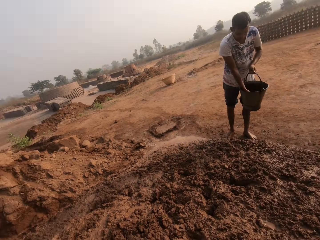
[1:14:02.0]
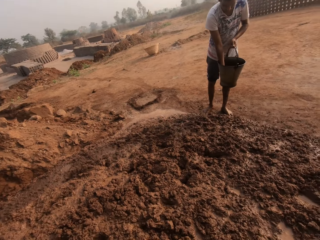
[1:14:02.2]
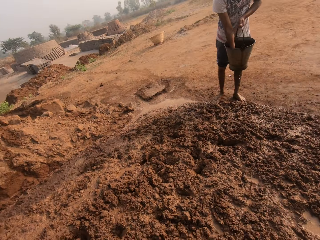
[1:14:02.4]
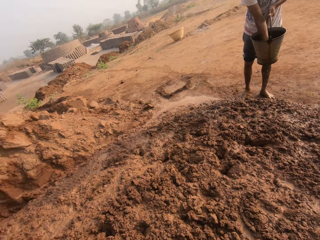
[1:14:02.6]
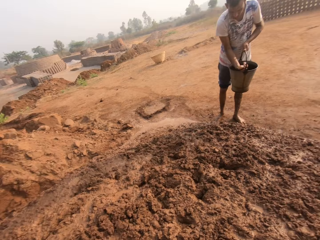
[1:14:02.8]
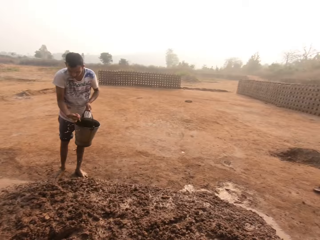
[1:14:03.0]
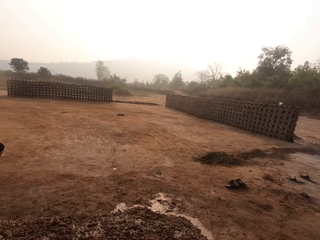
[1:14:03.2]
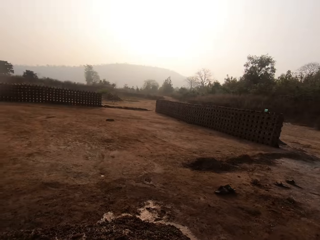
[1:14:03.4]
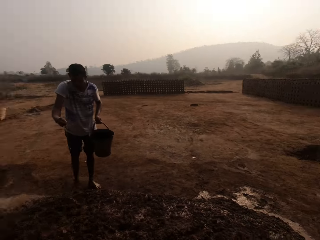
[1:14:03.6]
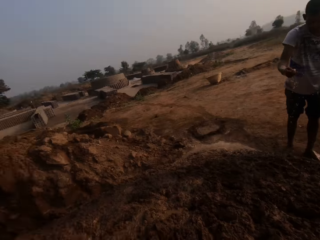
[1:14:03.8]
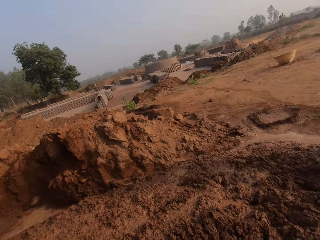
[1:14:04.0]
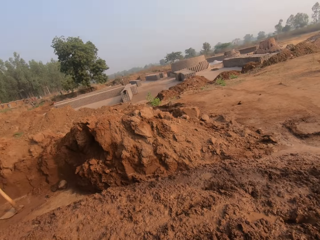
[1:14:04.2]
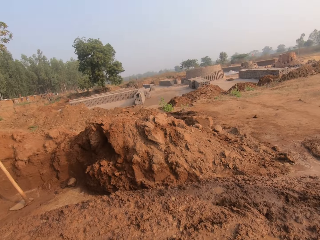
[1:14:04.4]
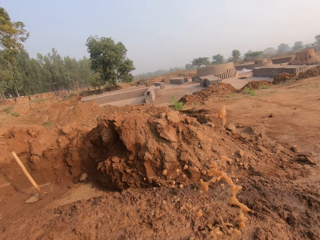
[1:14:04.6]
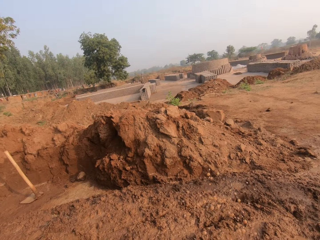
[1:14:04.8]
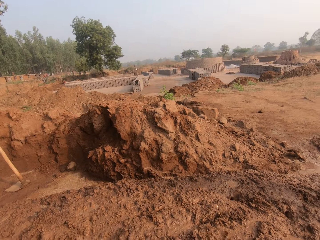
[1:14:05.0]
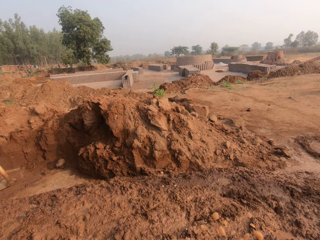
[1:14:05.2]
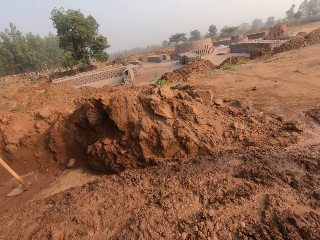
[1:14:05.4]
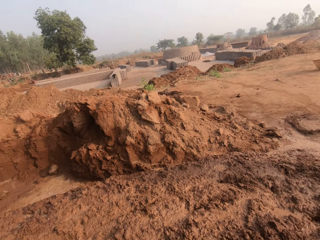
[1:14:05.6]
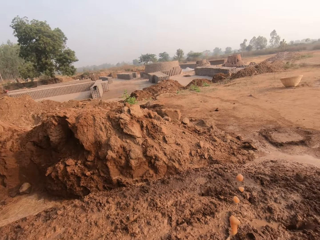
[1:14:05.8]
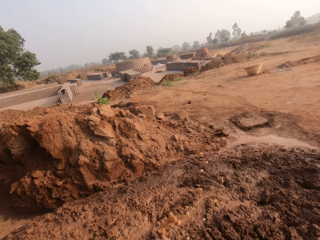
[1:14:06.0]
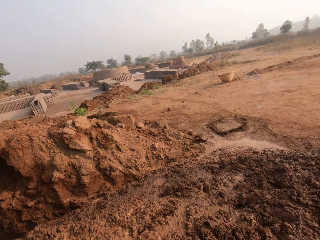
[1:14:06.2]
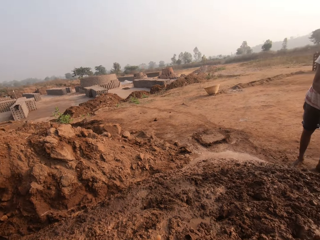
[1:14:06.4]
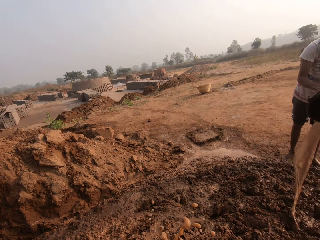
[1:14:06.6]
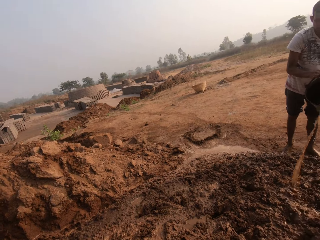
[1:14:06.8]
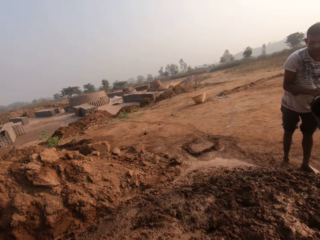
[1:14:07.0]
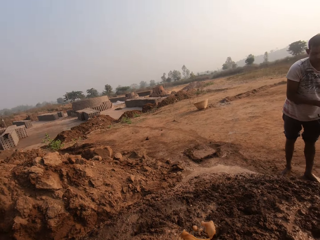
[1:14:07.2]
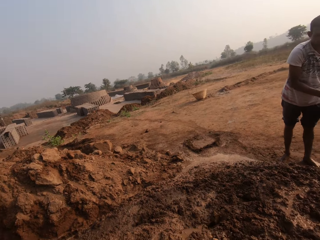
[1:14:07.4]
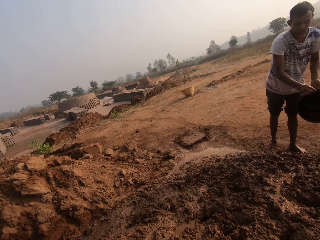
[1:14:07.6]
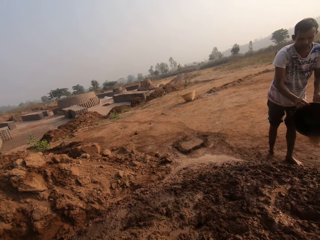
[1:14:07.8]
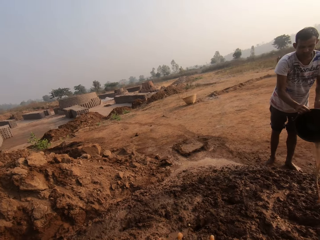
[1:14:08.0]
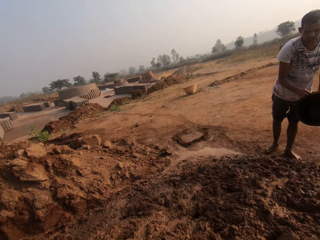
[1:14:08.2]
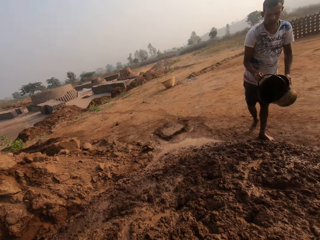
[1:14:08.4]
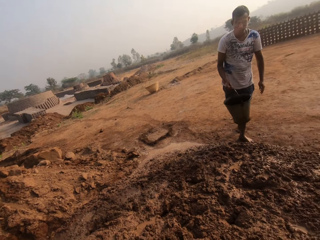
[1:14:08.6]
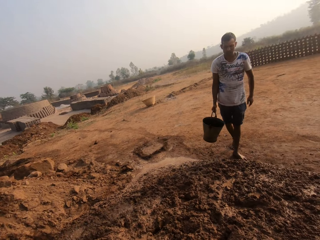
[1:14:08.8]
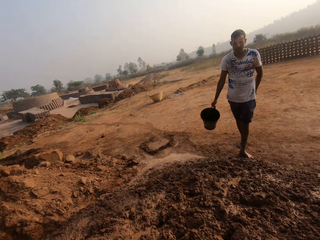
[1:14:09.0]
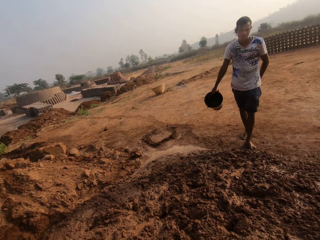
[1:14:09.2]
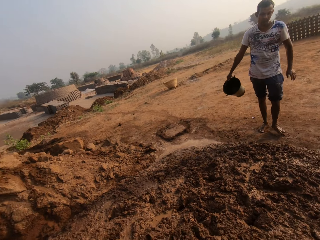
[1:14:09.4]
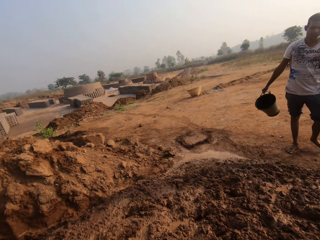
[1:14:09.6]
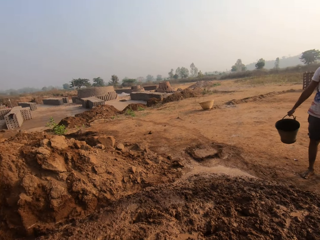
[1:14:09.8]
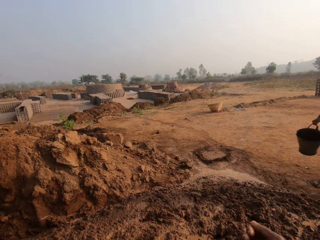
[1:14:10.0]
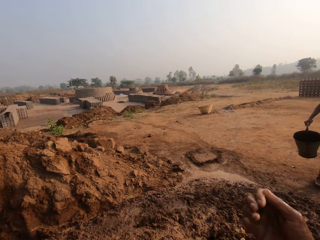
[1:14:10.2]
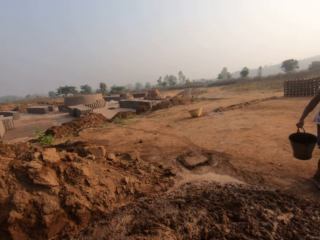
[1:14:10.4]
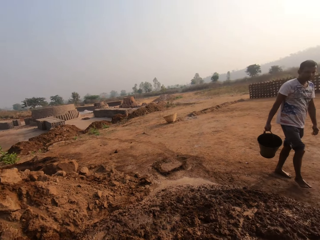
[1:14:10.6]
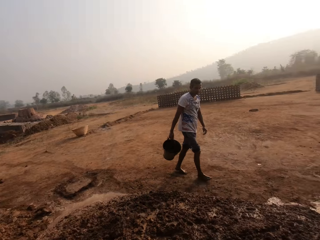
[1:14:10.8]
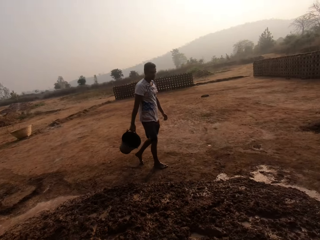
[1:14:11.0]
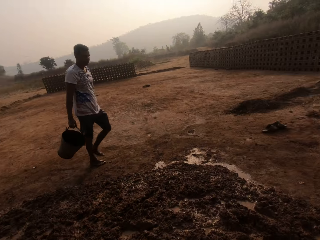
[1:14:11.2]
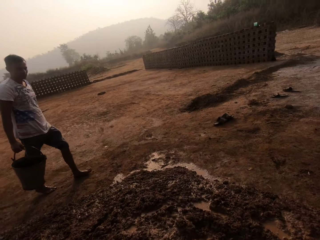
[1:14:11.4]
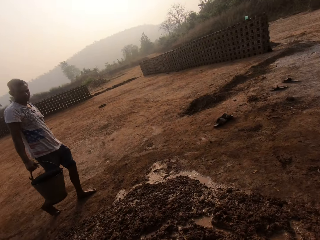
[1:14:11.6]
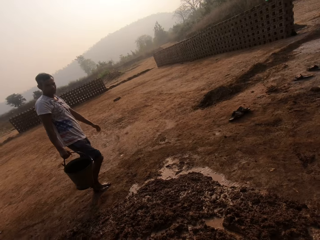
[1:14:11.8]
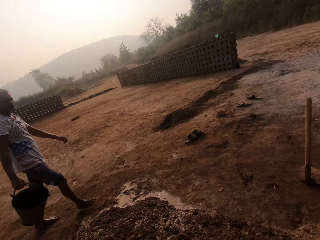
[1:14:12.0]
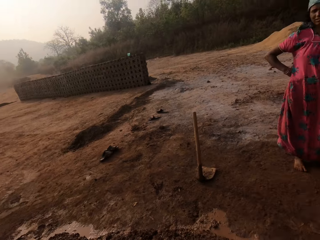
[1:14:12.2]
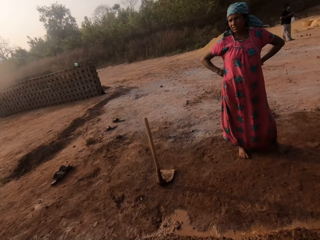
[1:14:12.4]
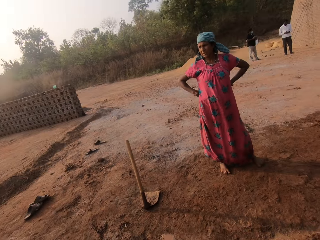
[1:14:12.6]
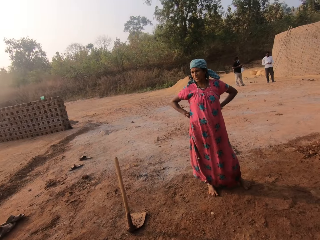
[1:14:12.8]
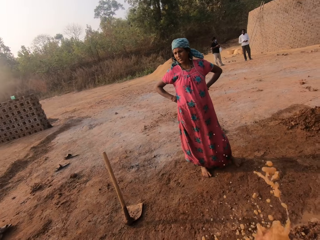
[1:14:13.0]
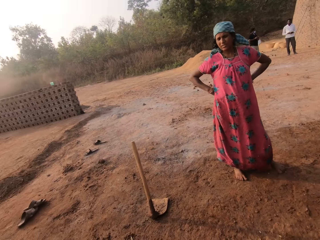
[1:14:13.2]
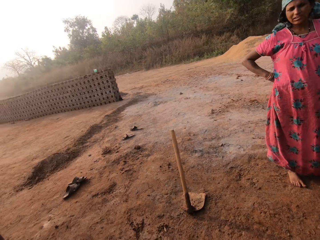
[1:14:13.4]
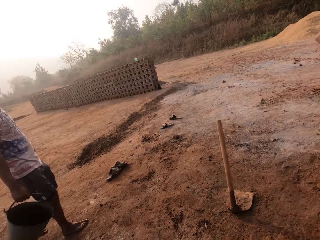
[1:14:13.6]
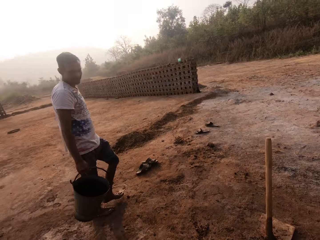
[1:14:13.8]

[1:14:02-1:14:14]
The camera wearer pours water out of the bucket in his left hand on a heap of soil with his right hand. He looks around.

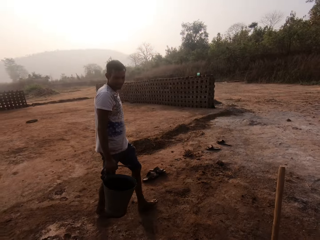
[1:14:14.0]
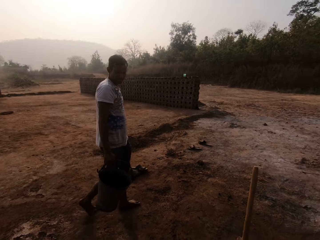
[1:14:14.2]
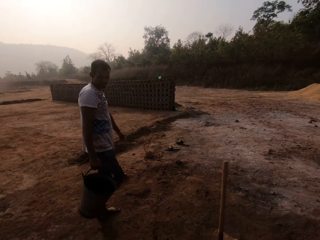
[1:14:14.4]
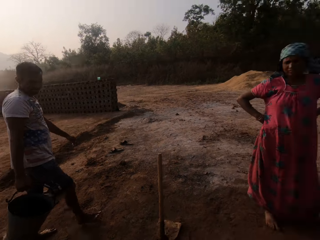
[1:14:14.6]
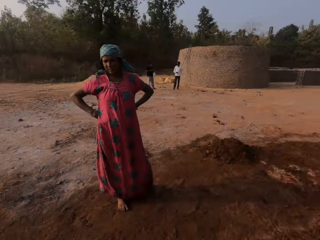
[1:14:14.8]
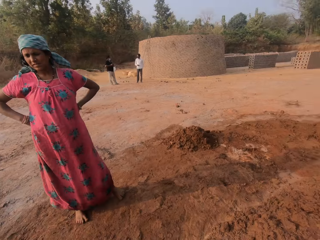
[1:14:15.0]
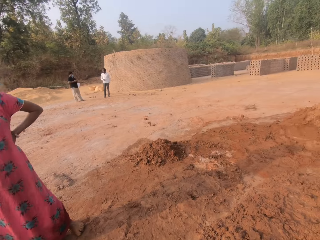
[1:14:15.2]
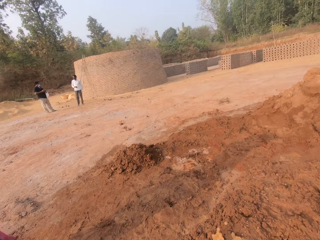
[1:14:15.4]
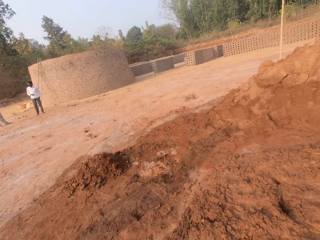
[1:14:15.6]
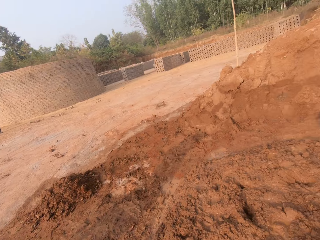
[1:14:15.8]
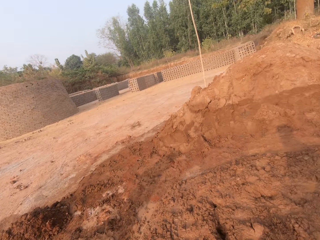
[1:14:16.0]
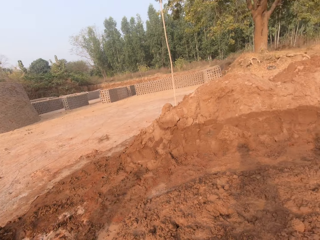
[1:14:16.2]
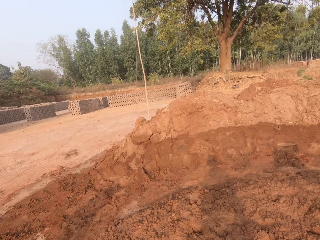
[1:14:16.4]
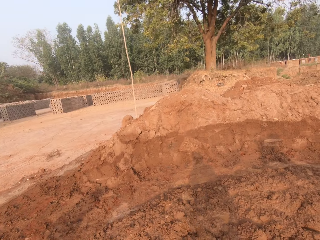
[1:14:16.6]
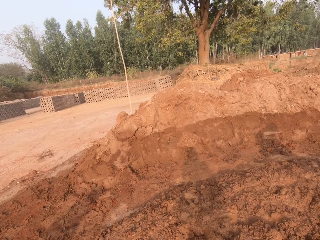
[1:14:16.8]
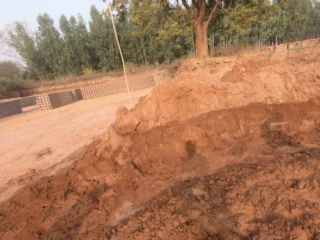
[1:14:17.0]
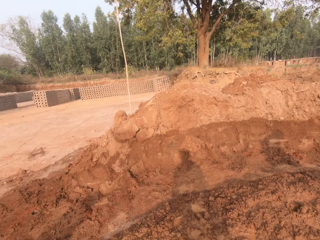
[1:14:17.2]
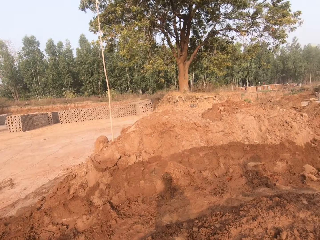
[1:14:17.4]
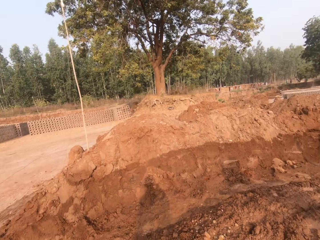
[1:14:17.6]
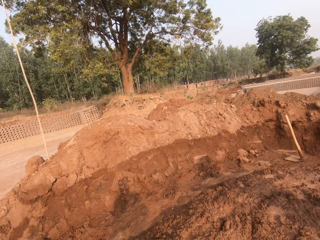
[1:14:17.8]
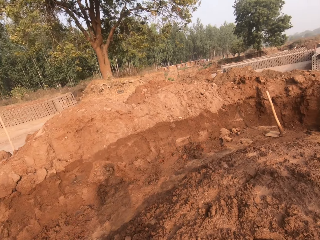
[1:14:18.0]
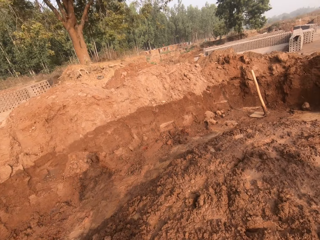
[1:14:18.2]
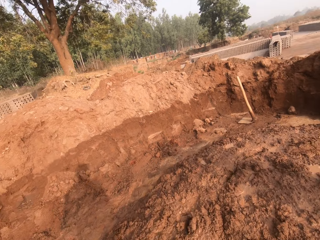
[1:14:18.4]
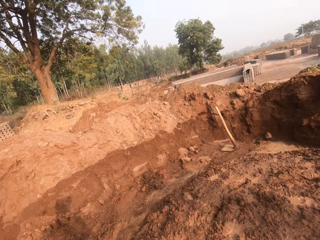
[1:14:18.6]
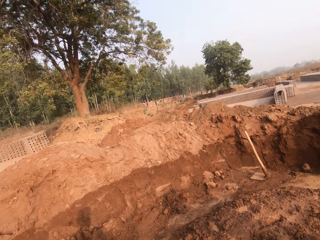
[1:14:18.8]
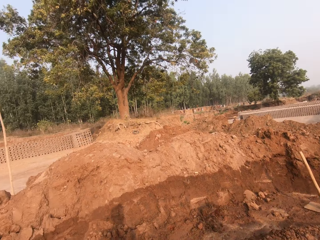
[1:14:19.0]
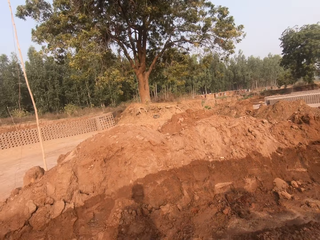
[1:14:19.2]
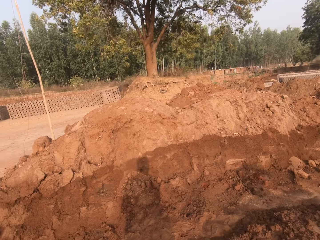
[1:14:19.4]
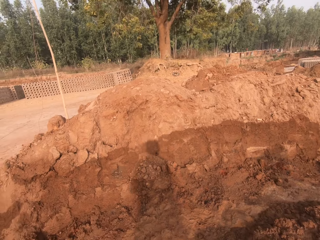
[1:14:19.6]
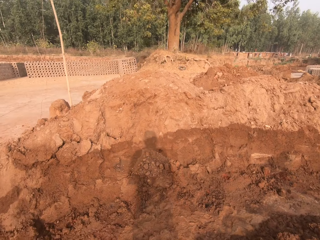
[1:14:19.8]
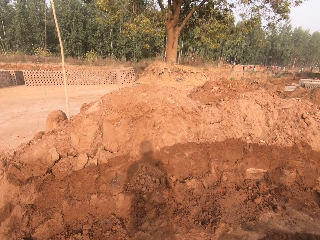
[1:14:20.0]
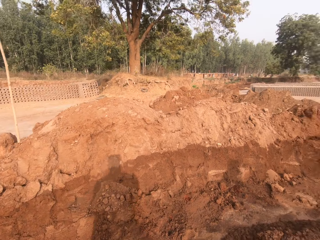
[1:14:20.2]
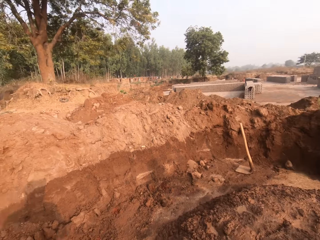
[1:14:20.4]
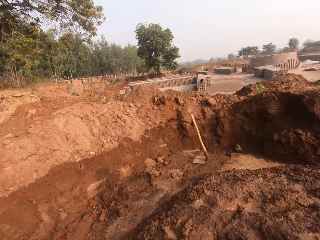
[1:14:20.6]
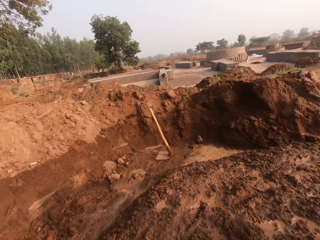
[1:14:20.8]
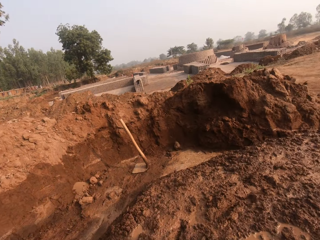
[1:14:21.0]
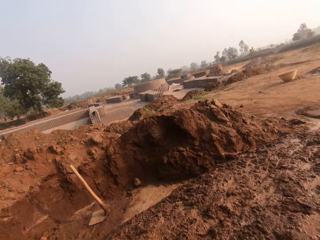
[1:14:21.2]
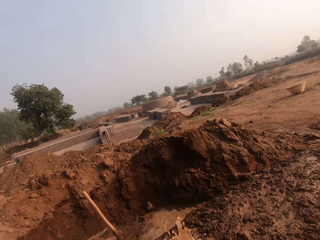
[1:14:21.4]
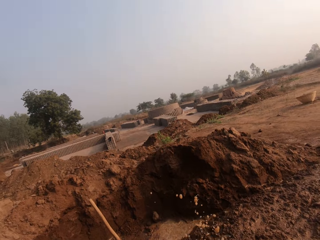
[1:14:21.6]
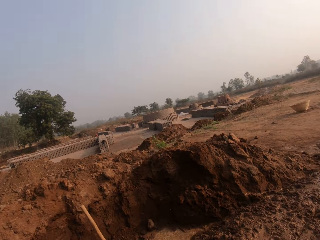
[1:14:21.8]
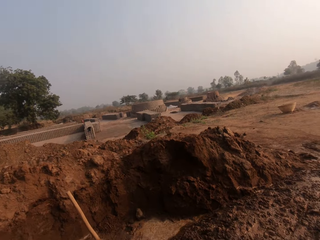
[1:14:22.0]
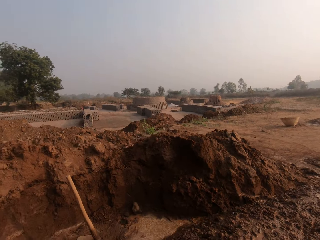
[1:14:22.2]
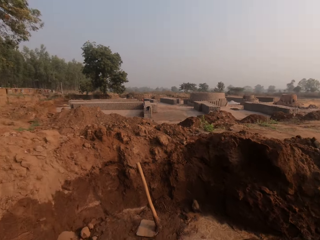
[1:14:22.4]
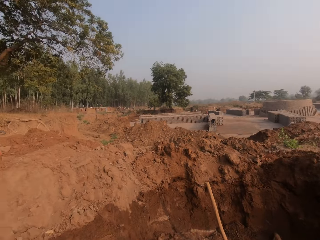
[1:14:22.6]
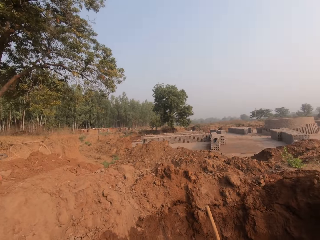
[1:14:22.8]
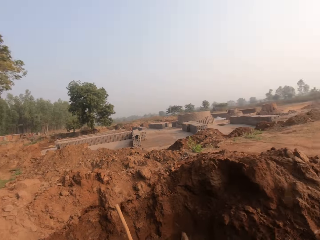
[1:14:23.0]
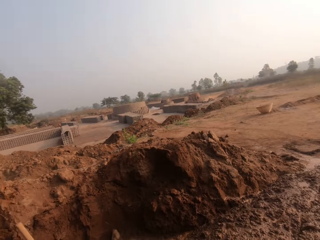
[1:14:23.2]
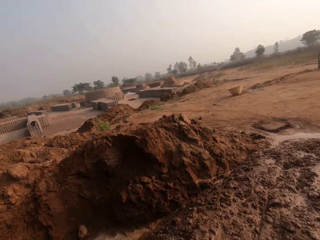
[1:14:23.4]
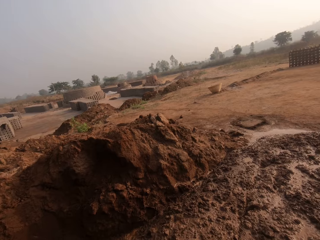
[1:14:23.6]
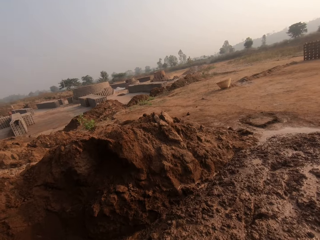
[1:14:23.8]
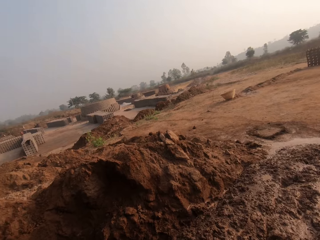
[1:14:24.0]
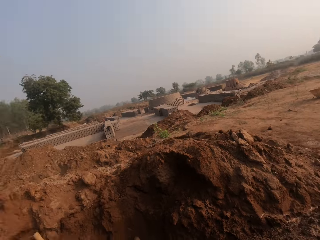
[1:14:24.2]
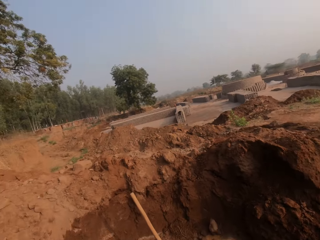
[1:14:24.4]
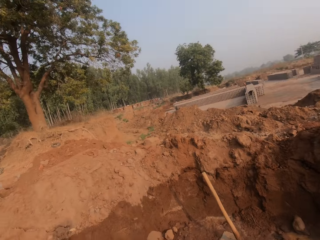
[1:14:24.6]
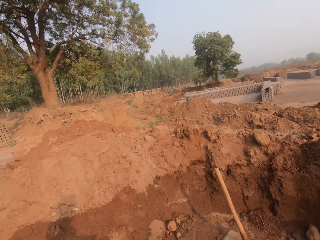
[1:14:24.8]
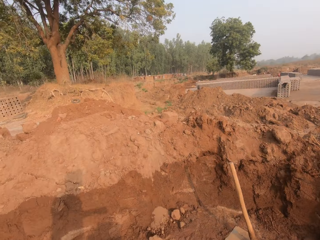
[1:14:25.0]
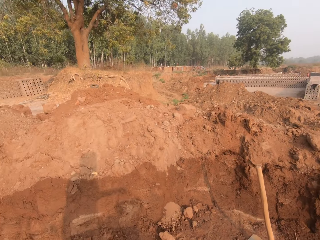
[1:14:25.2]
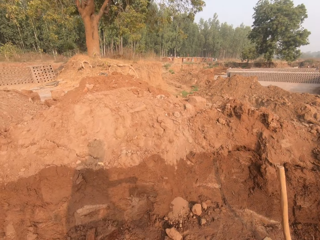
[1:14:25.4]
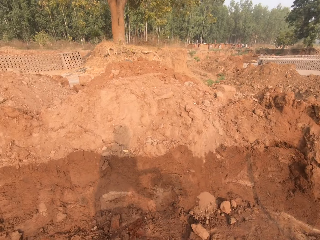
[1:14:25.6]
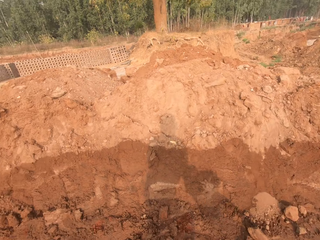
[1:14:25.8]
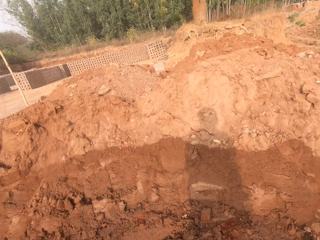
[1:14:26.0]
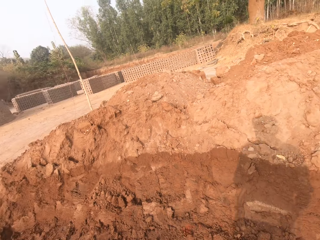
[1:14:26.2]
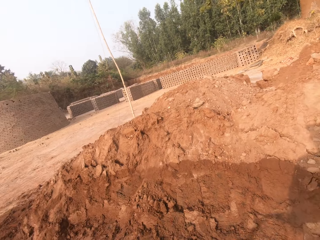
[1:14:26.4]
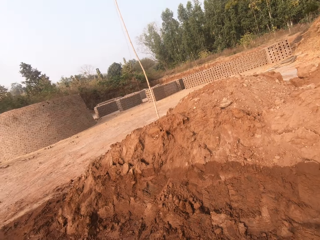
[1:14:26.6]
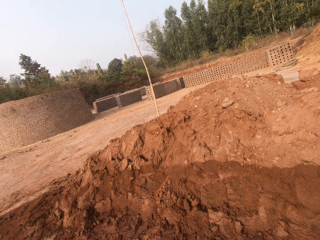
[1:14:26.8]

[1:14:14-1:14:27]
The camera wearer looks around.
